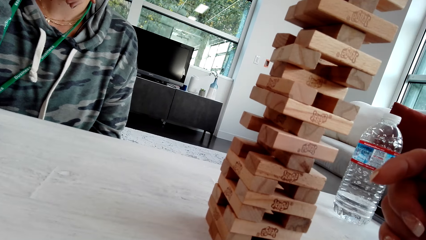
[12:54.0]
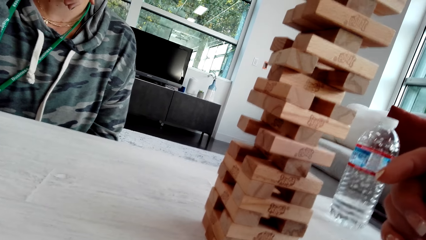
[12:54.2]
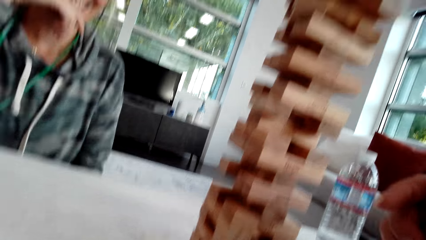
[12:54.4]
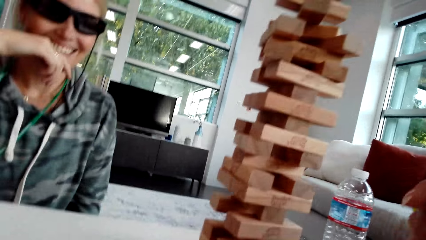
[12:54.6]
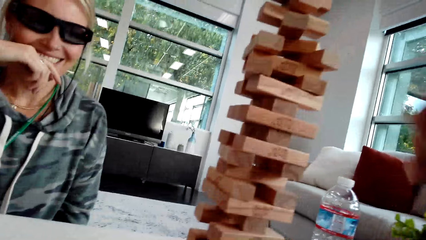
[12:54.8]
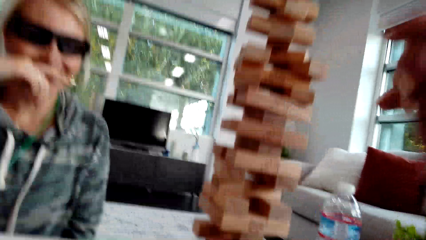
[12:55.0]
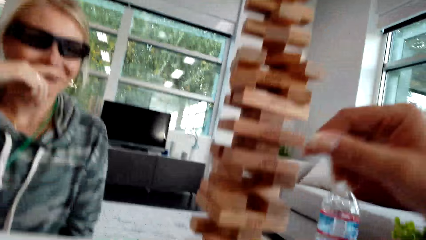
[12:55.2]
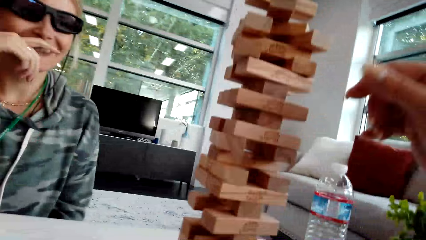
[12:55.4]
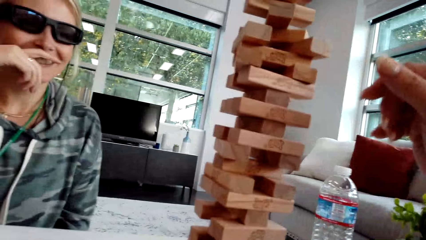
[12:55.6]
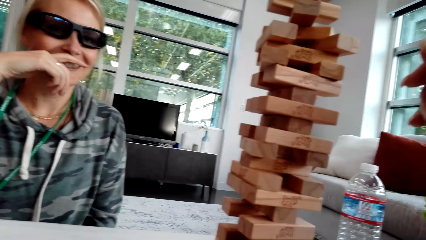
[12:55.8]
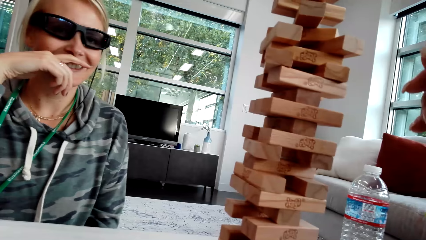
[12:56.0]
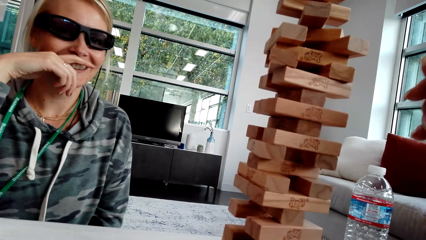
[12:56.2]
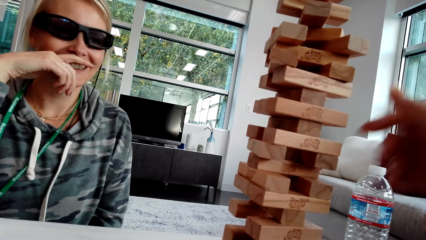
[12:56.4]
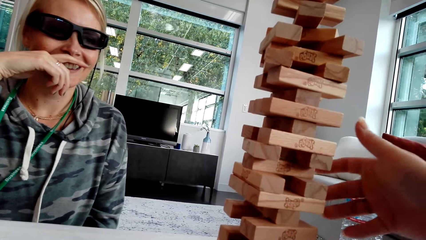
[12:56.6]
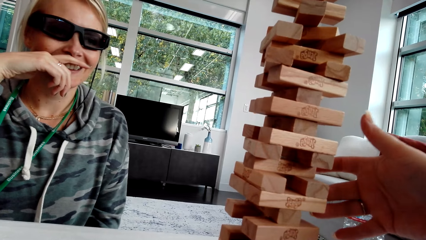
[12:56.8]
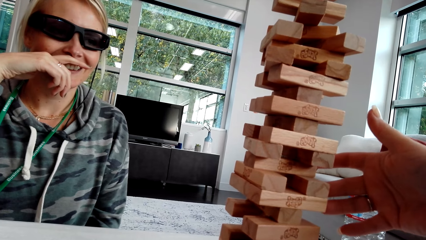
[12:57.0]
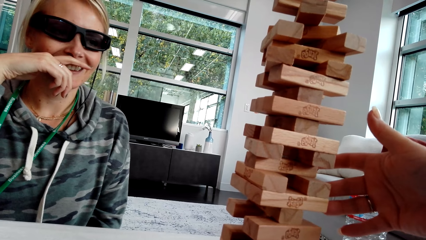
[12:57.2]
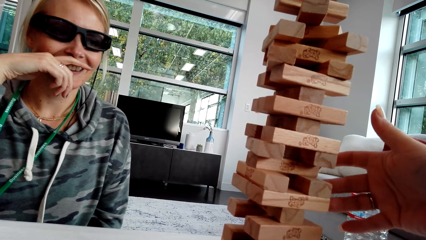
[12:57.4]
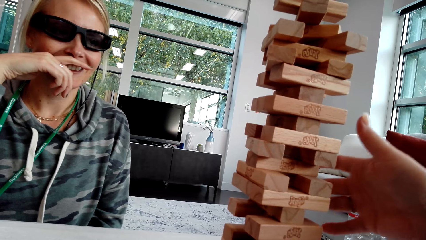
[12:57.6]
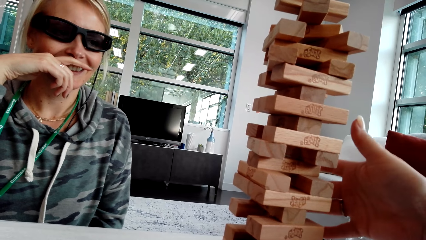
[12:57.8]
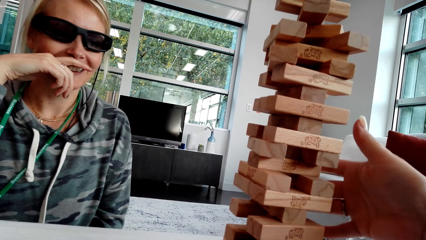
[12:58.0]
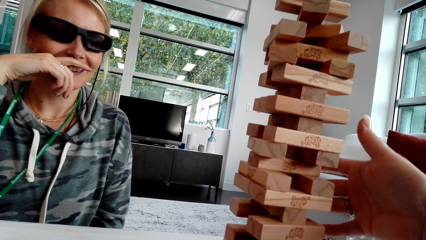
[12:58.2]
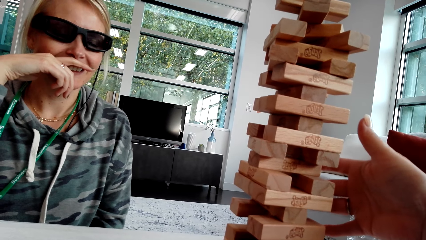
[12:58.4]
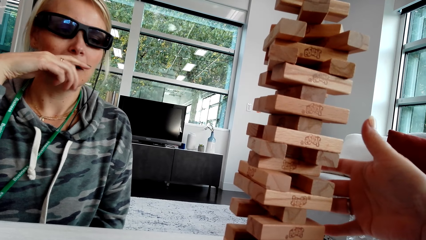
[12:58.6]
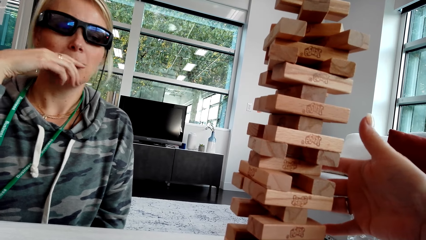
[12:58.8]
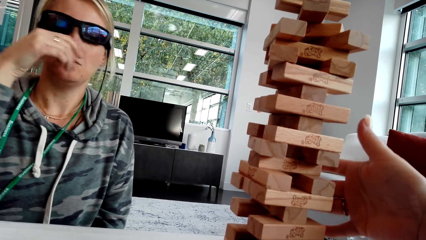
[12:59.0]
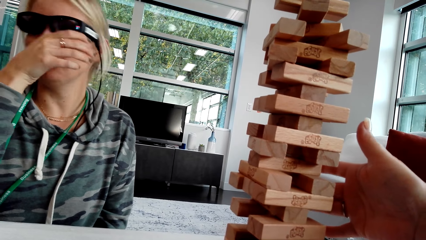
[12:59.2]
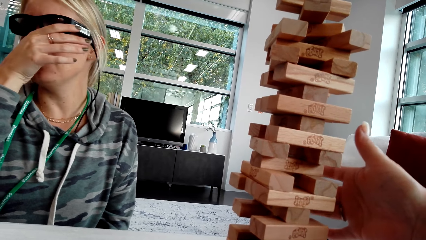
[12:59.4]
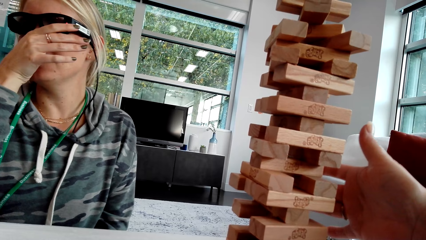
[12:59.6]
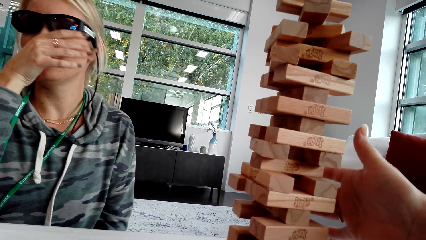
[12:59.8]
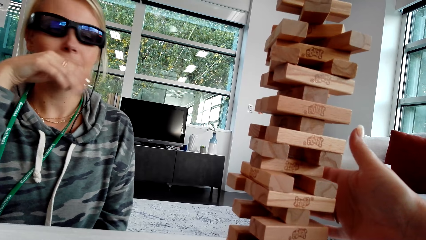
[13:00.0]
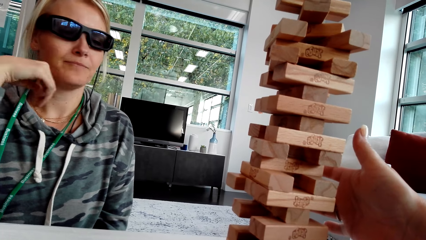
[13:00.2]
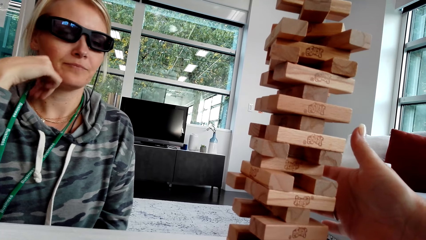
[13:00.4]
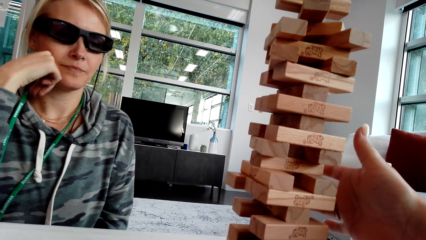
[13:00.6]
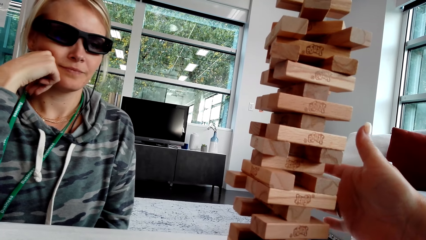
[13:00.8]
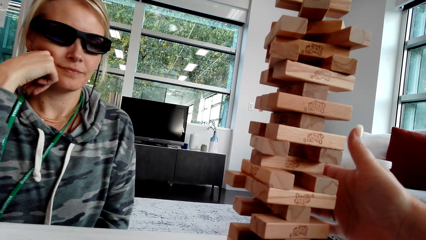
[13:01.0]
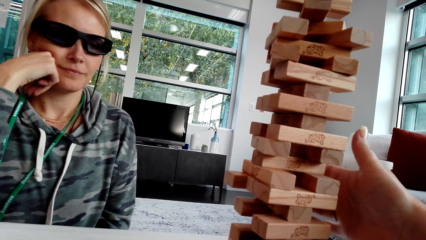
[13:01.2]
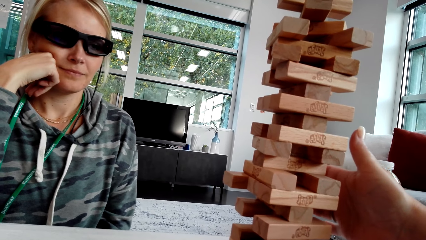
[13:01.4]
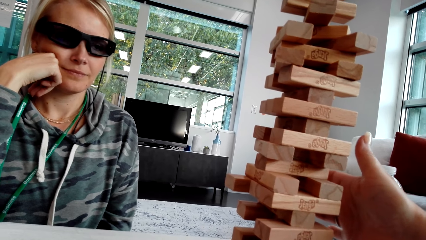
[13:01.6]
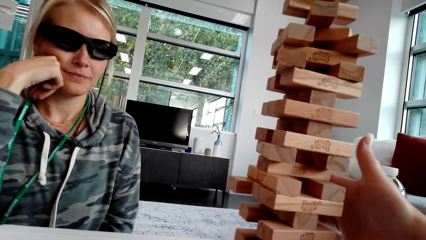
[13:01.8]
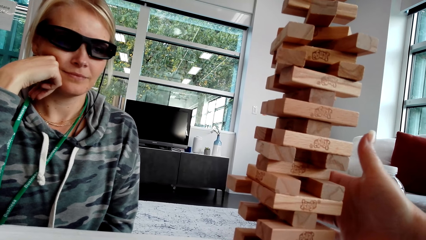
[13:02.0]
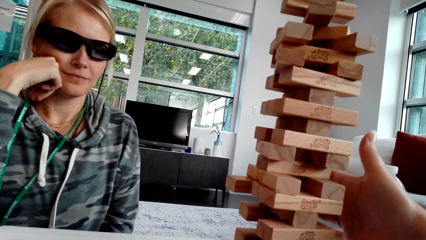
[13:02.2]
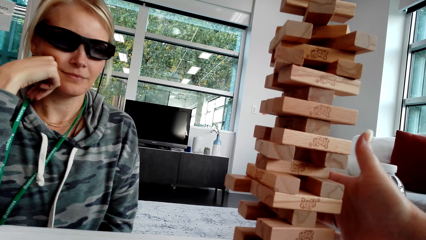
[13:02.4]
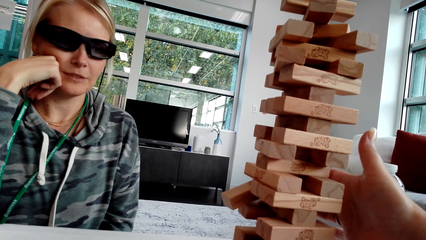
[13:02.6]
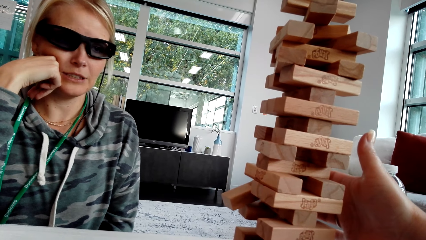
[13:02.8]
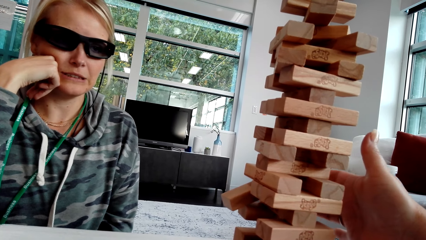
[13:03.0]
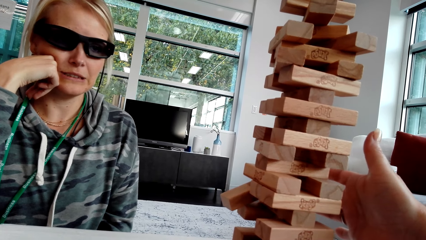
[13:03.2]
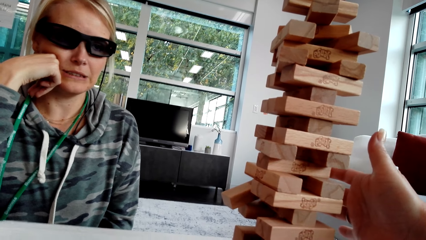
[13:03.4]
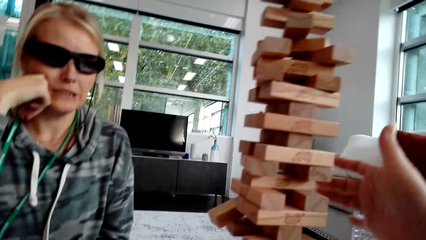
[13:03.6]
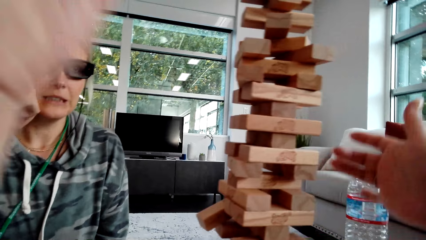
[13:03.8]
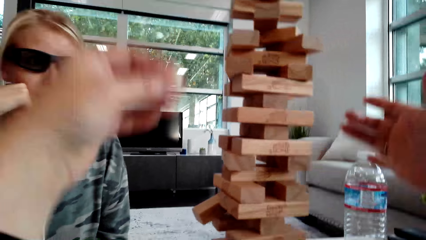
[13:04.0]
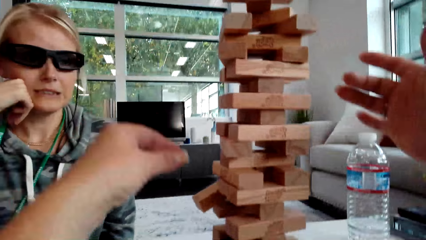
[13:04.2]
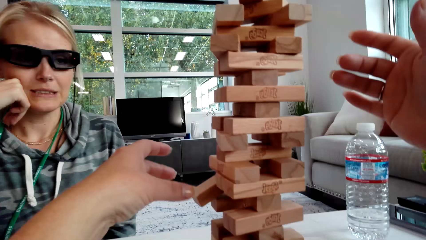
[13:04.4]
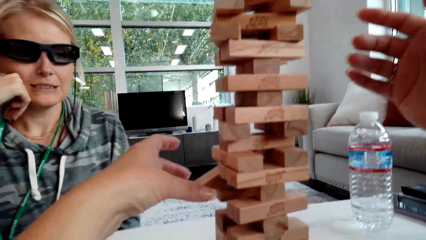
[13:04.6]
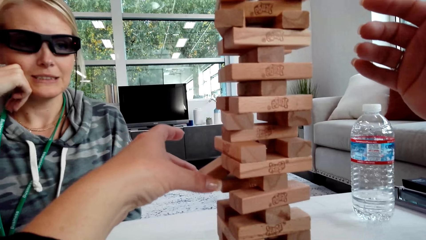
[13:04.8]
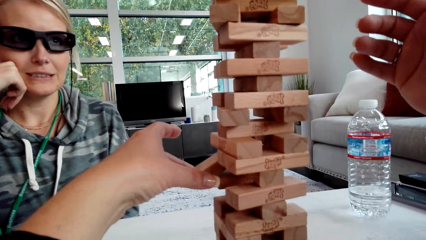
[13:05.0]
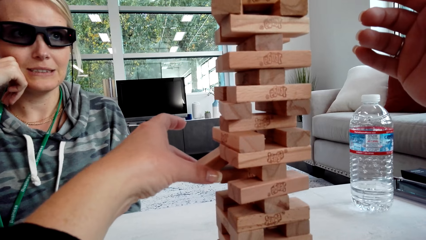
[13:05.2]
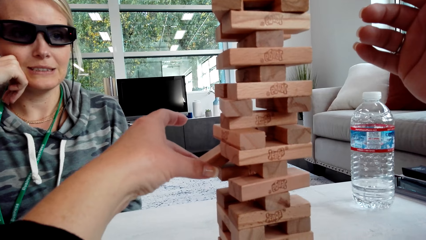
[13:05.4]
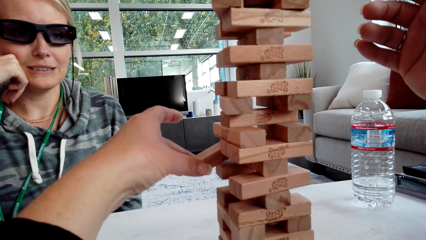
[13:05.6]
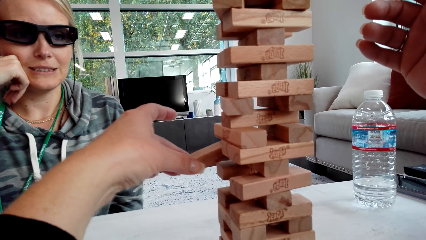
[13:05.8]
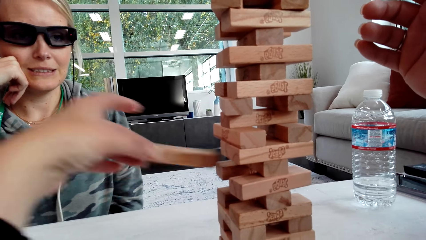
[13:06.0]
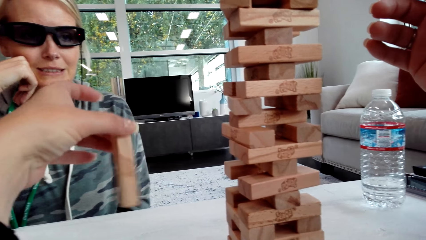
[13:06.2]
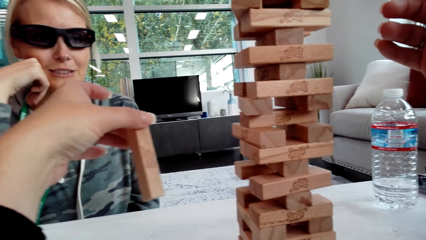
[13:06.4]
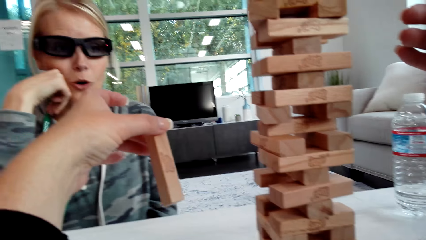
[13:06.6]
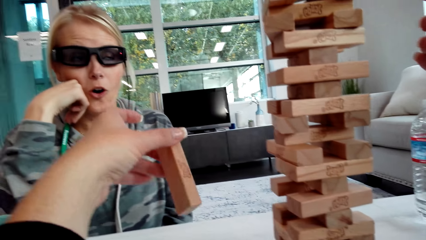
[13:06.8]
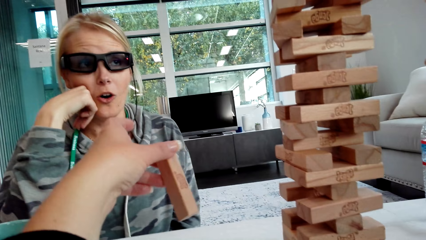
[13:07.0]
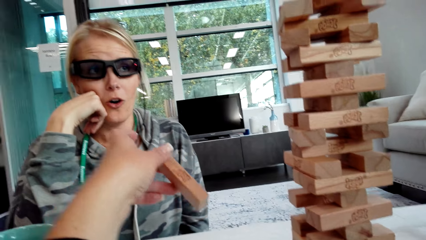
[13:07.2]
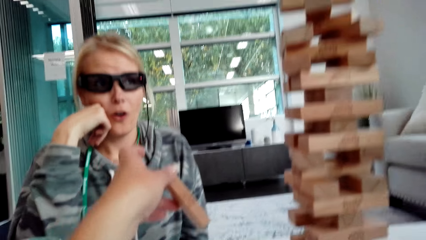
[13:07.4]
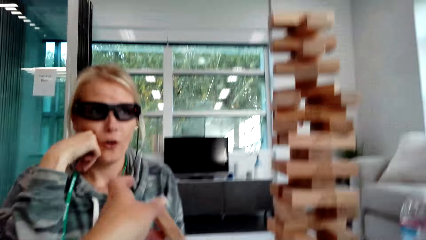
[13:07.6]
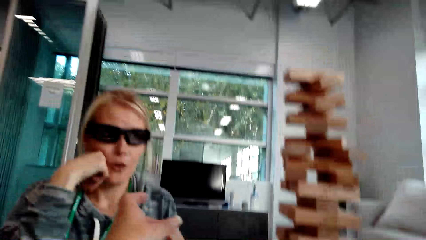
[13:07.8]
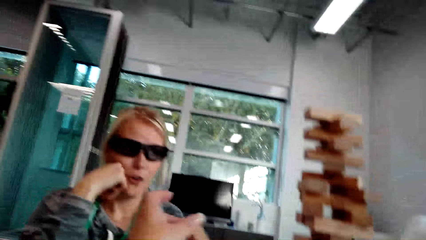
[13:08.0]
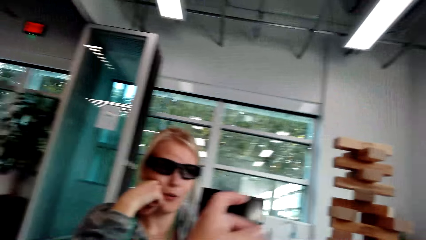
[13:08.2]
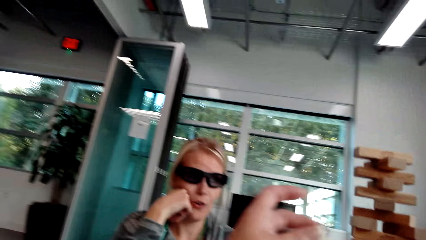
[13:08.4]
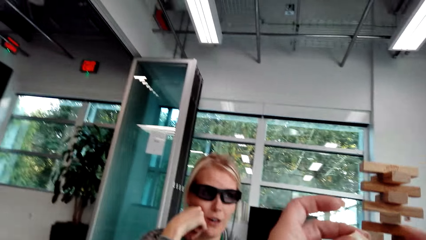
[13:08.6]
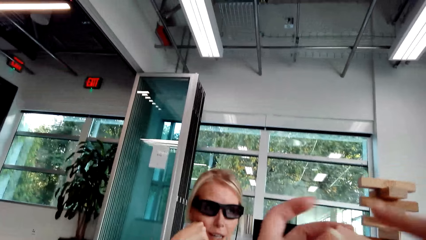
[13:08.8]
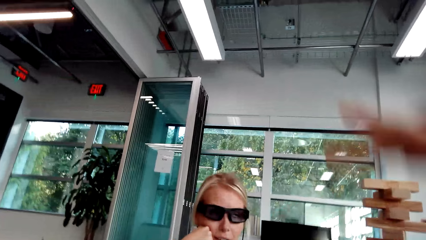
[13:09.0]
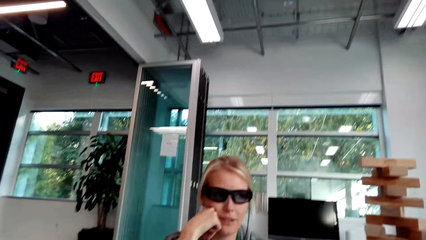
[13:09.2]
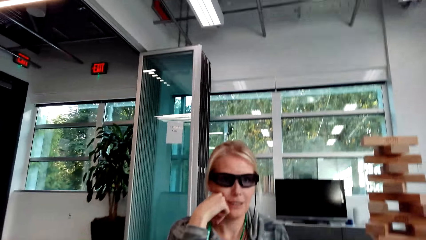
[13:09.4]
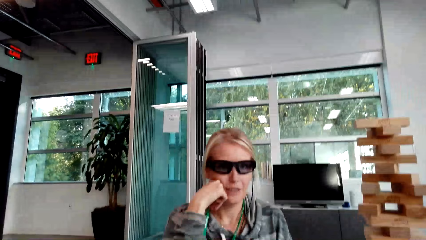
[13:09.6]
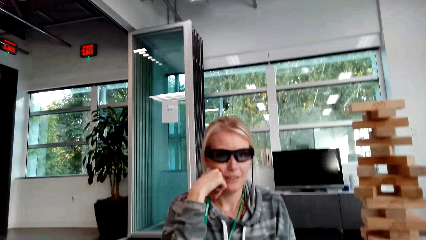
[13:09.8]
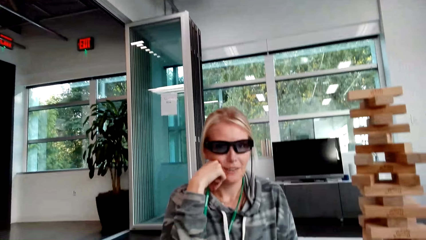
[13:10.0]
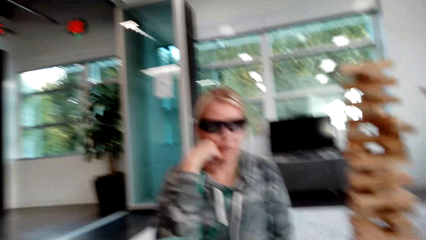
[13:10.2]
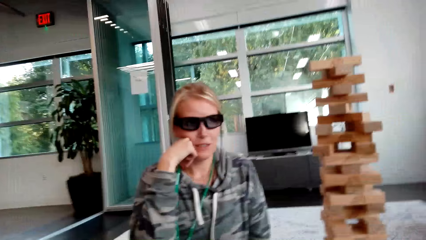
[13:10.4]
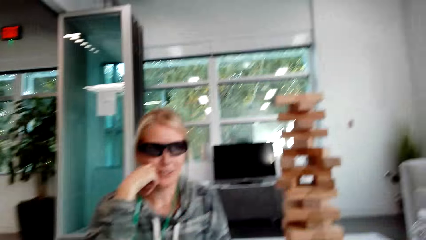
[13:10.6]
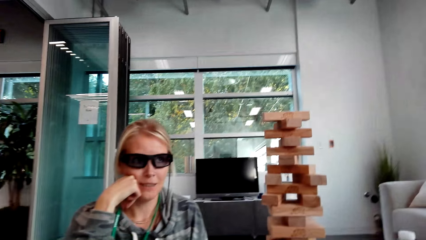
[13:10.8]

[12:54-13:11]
The camera wearer moves the hand. They push the wood and pick up the wood.
